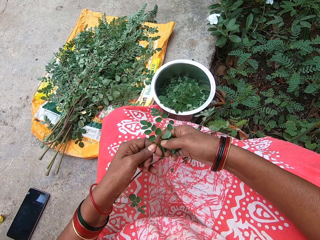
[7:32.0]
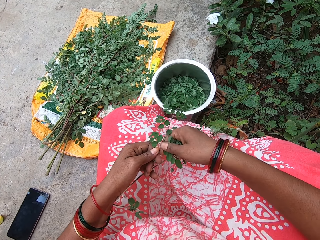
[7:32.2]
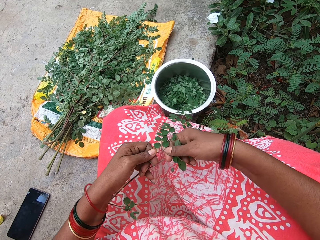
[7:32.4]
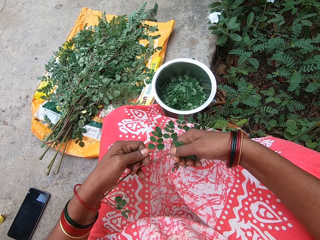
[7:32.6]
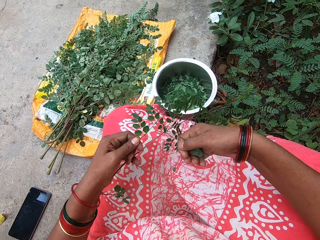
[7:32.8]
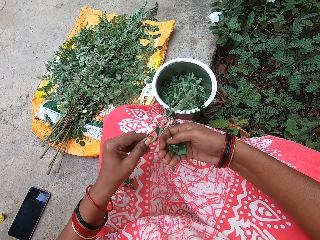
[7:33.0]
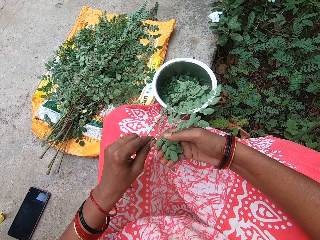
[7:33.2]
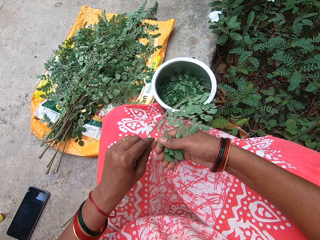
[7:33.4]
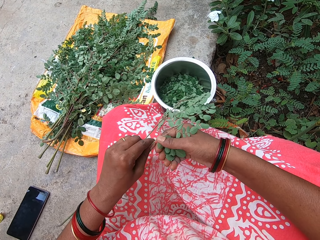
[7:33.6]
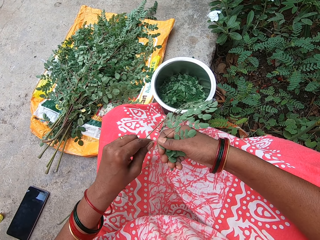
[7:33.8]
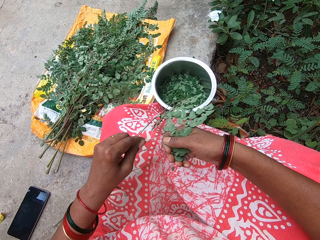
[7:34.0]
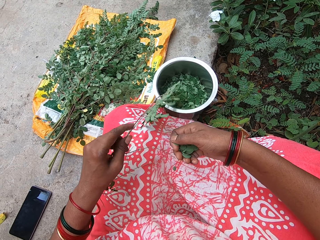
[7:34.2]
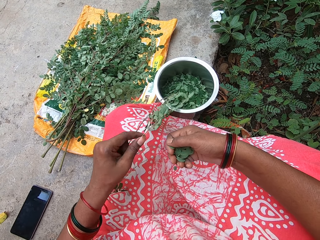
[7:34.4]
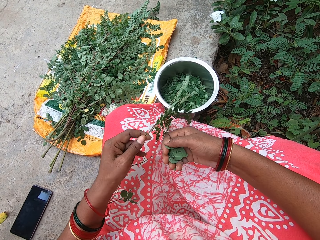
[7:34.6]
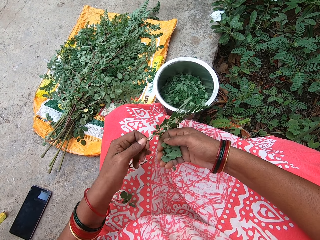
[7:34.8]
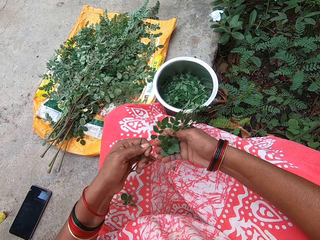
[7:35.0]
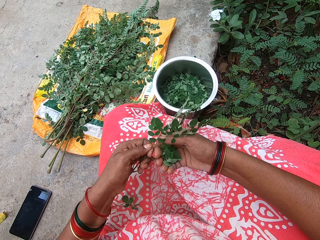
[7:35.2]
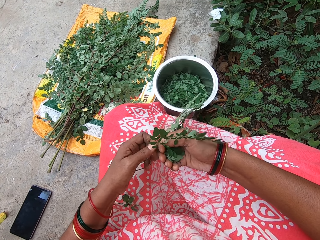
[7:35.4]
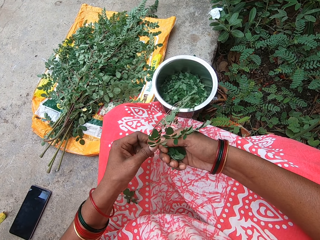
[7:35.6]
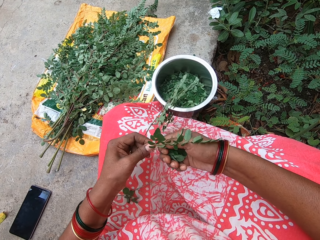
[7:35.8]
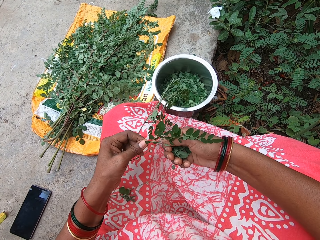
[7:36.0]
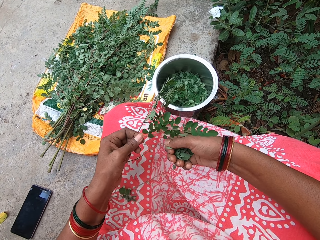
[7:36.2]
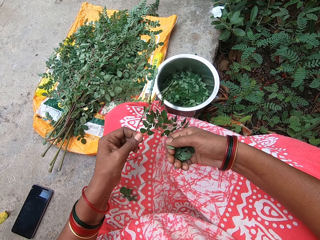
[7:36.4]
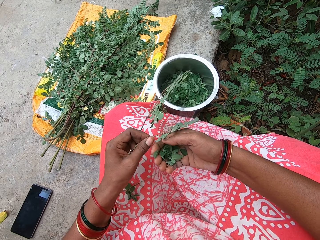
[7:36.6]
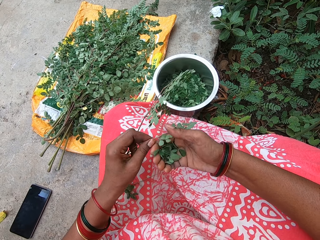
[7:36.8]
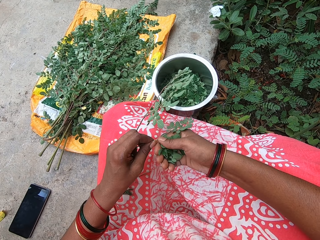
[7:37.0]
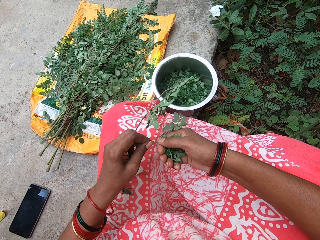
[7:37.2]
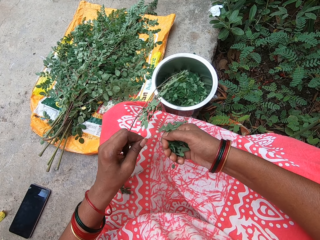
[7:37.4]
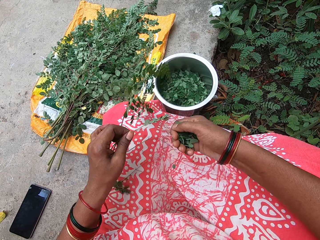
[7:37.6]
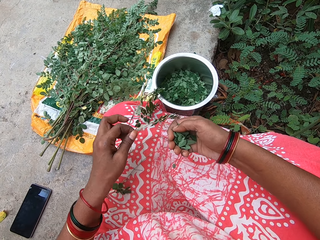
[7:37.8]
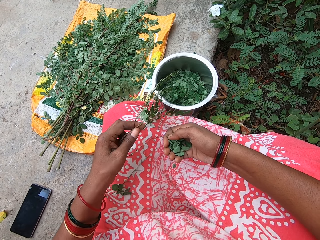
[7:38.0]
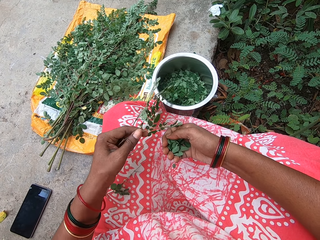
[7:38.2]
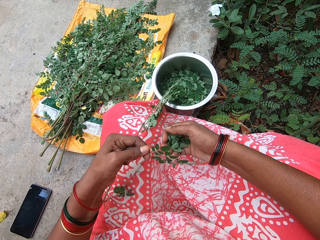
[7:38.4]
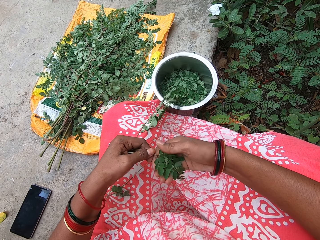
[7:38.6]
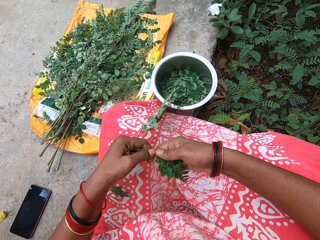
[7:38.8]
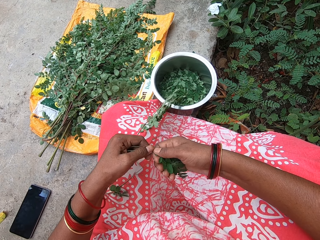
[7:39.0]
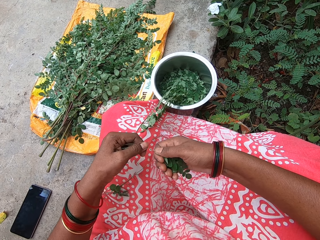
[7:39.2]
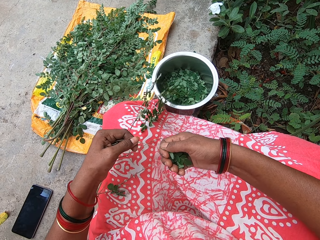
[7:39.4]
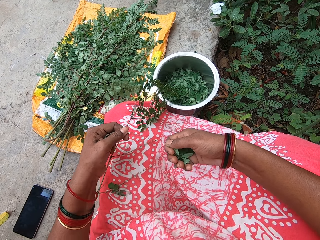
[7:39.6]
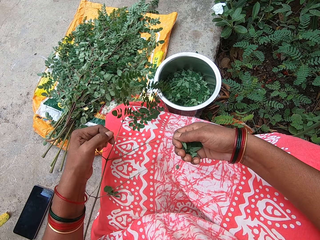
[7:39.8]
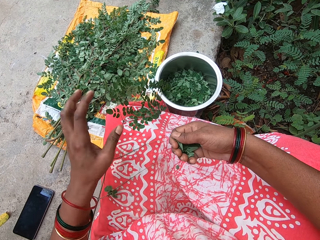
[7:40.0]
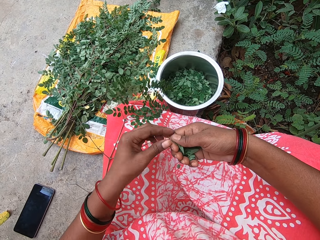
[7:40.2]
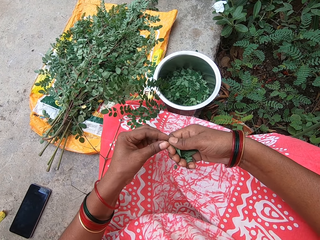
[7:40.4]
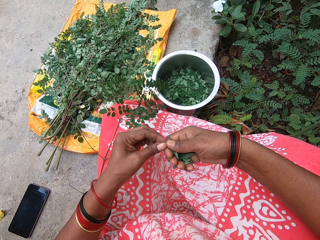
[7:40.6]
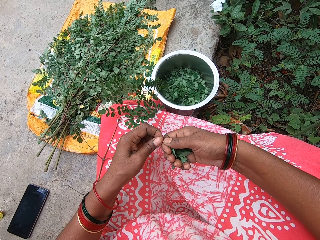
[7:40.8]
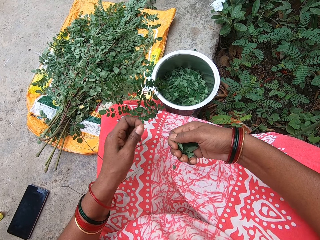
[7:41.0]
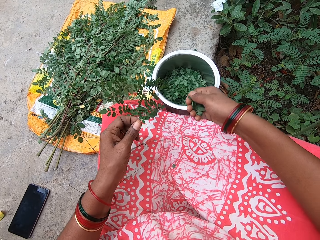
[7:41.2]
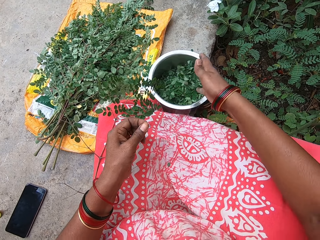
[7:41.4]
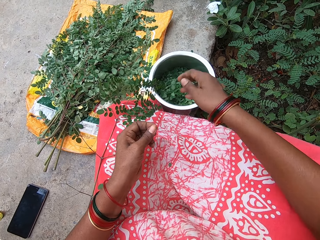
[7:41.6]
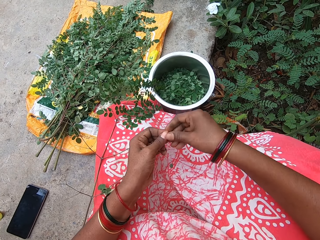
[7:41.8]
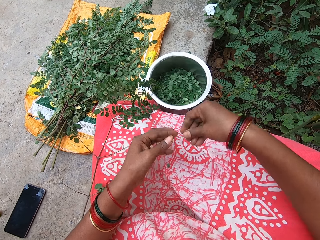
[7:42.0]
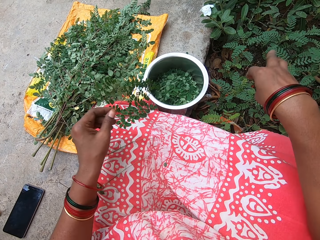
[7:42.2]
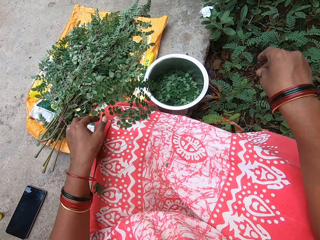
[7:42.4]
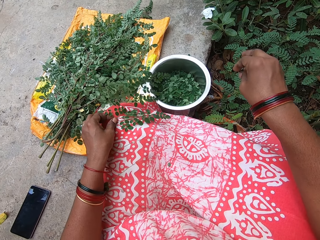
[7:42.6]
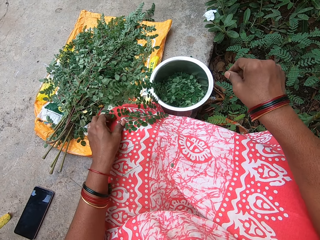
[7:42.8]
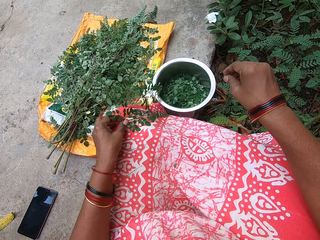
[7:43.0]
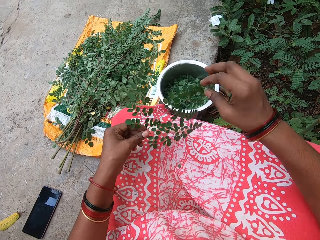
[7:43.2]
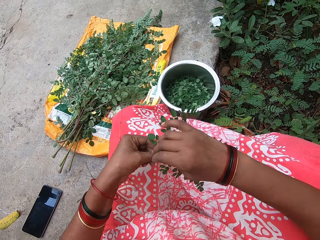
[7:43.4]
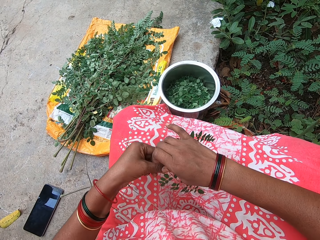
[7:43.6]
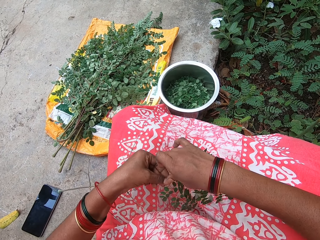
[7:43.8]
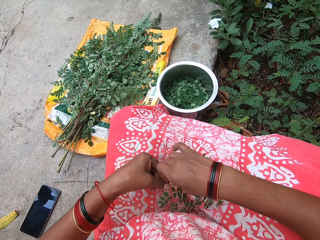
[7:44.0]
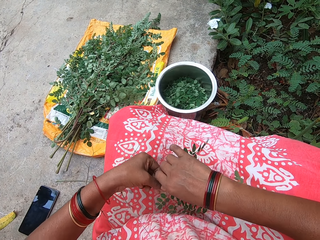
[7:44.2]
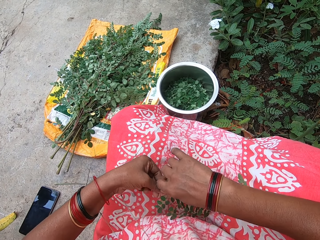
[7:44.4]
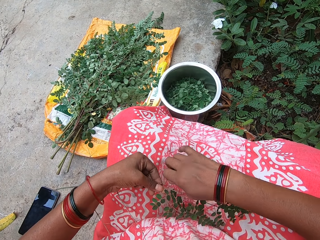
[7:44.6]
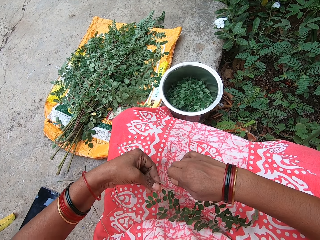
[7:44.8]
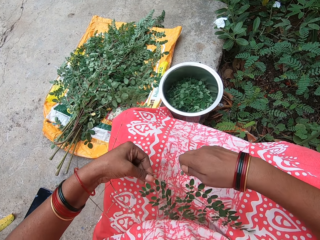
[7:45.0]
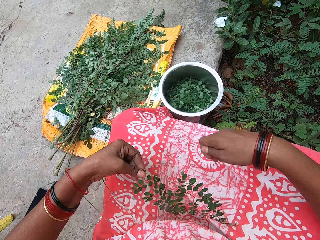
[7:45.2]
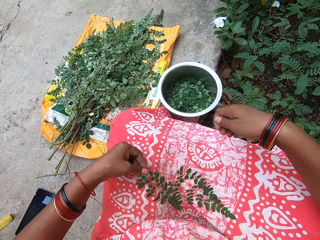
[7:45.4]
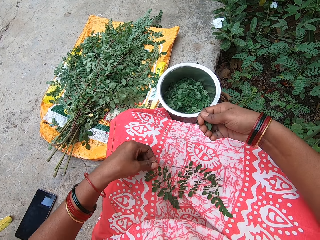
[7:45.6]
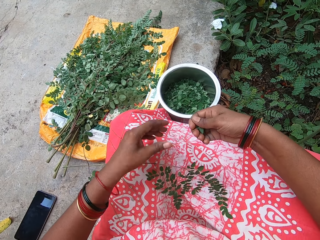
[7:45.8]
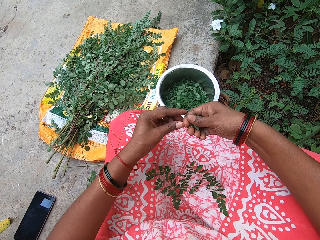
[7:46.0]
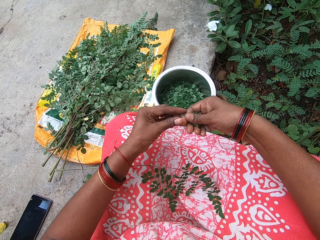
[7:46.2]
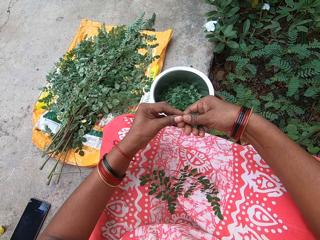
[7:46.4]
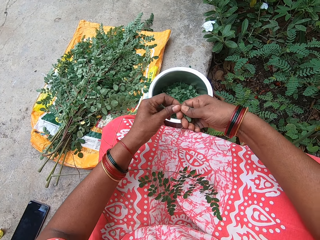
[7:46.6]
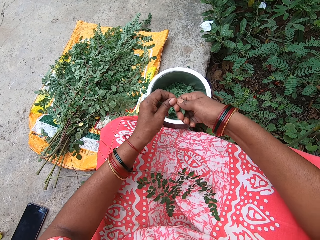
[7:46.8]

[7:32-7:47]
The camera wearer drops the vegetable stem on her lap. She puts the vegetable in her right hand into the plate. She plucks the vegetable. She throws the stem. She picks the vegetable stem from the lap. She removes vegetables from the stick with her right hand.

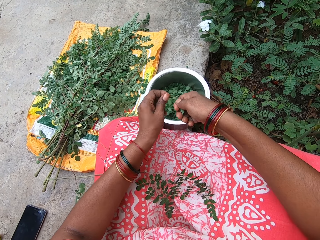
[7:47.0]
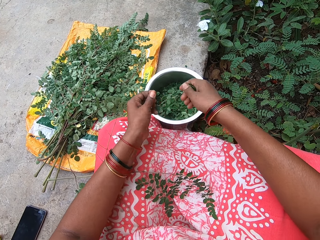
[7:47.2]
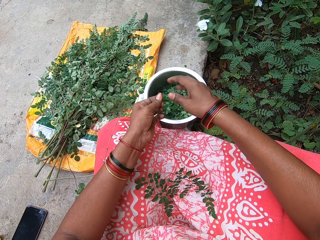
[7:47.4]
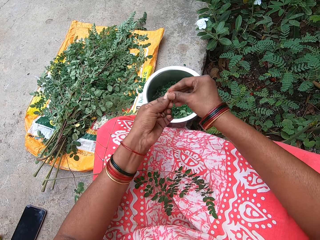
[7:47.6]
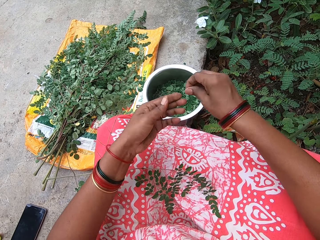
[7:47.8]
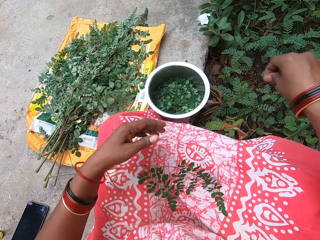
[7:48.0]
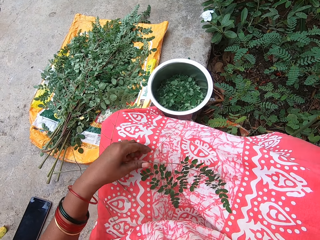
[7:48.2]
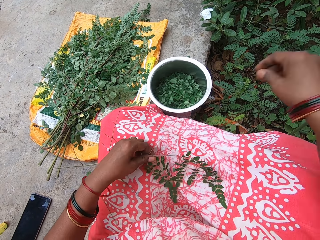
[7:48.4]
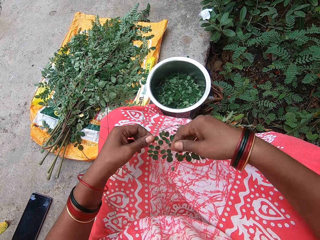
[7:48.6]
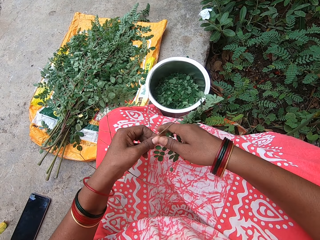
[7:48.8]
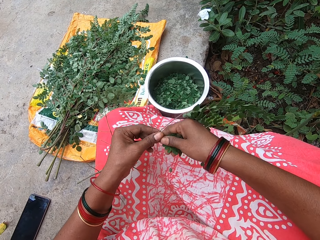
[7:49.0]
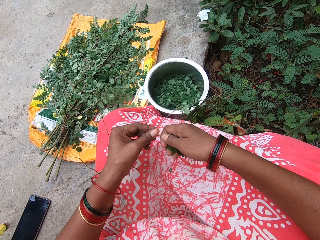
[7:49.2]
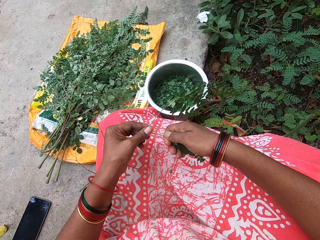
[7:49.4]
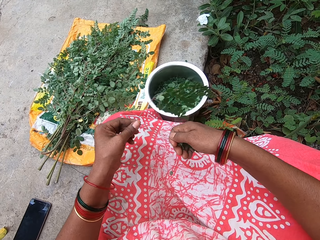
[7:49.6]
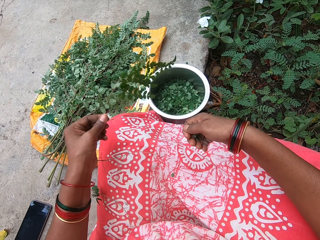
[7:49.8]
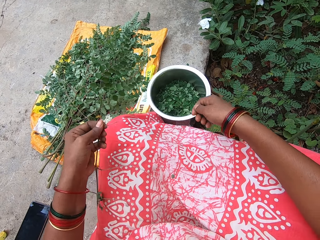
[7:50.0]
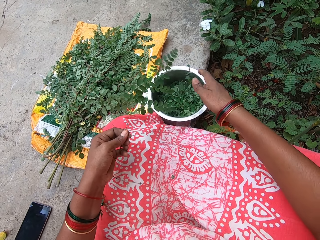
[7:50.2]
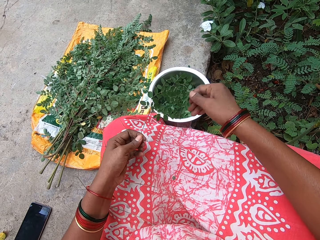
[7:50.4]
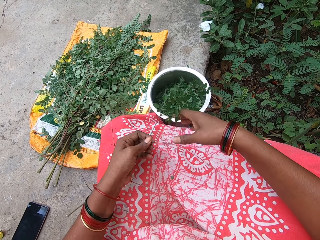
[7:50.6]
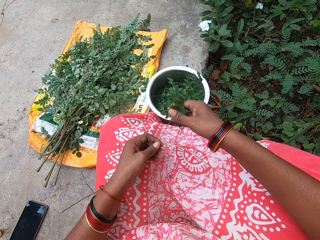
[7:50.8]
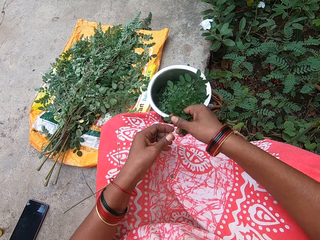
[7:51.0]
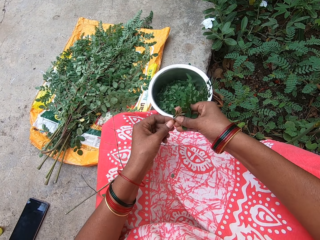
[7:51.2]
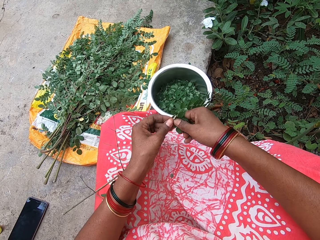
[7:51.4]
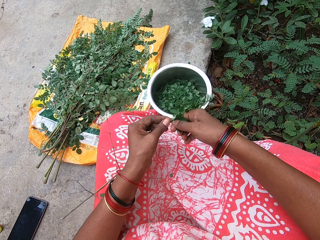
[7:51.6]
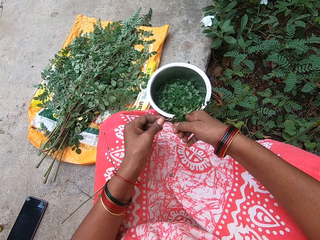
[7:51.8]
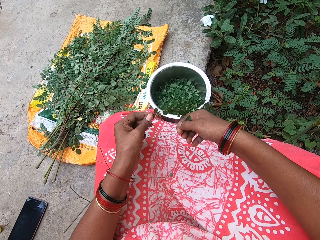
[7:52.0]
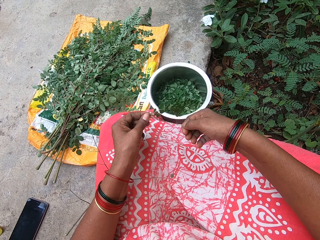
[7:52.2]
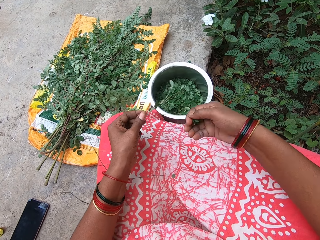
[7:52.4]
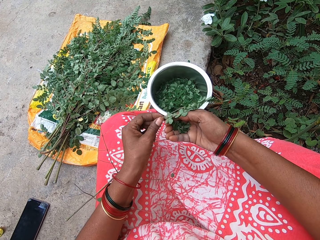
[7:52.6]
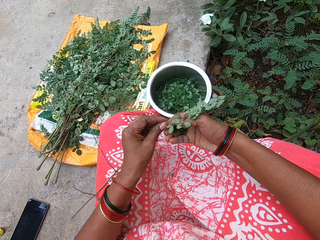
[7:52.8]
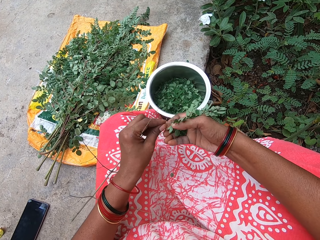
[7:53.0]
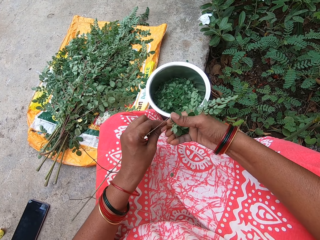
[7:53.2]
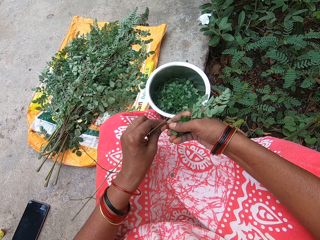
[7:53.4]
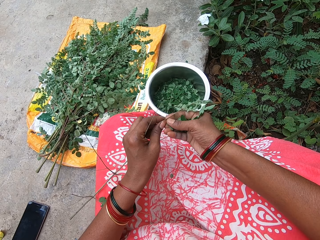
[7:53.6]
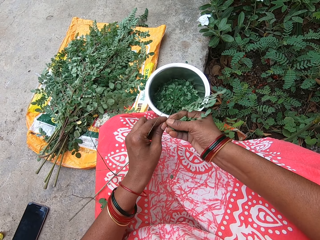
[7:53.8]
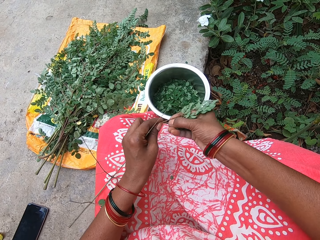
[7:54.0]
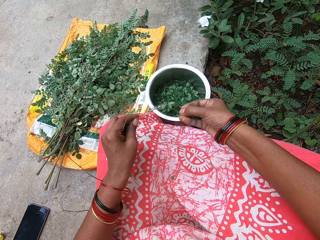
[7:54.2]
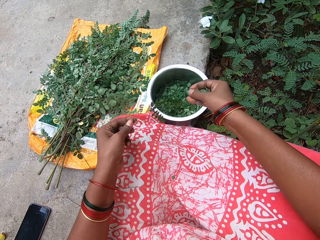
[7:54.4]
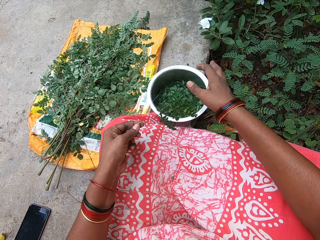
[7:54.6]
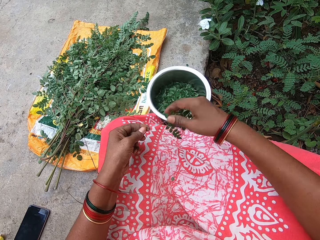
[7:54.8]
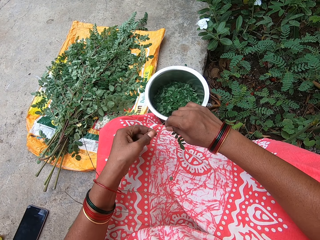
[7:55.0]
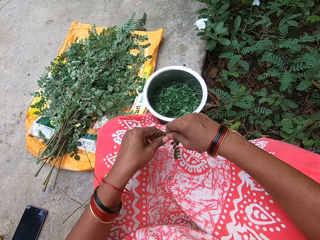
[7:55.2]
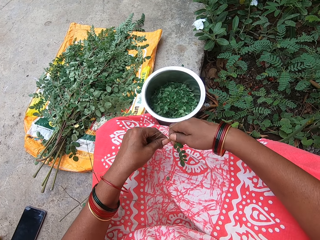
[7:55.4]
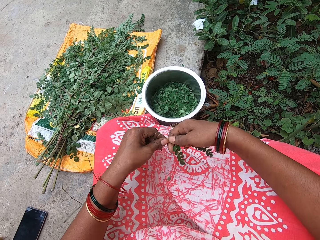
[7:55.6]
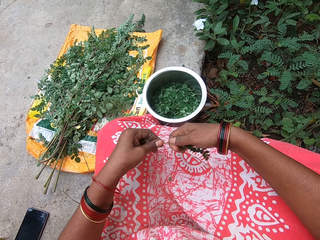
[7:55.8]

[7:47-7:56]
The camera wearer puts the vegetable in her right hand into the plate. She removes vegetables from the stick with her right hand. She puts the vegetable in her right hand into the plate. She removes vegetables from the stick with her right hand. She puts the vegetable in her right hand into the plate. She removes vegetables from the stick with her right hand.
